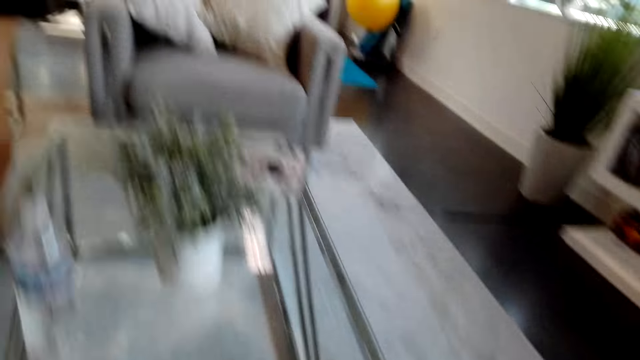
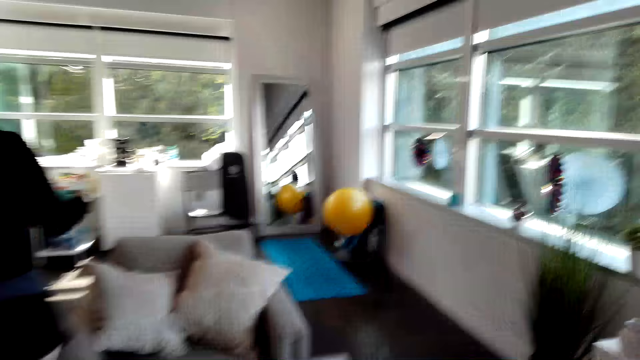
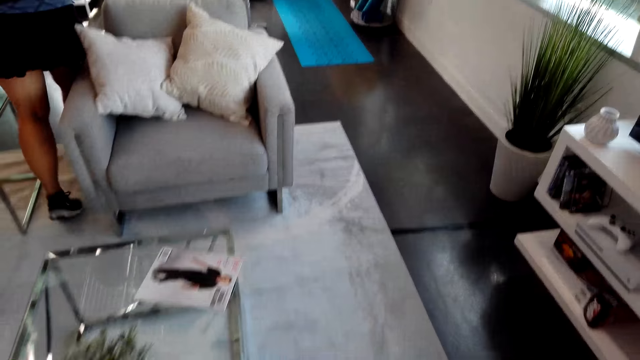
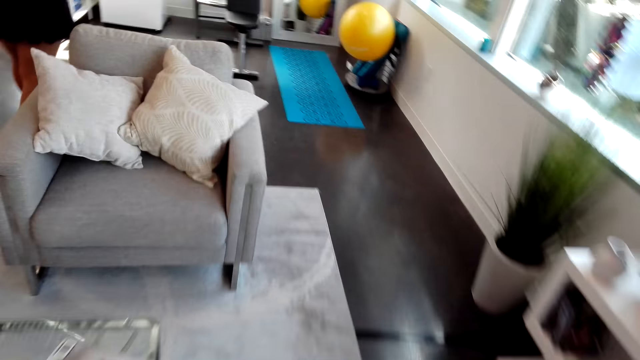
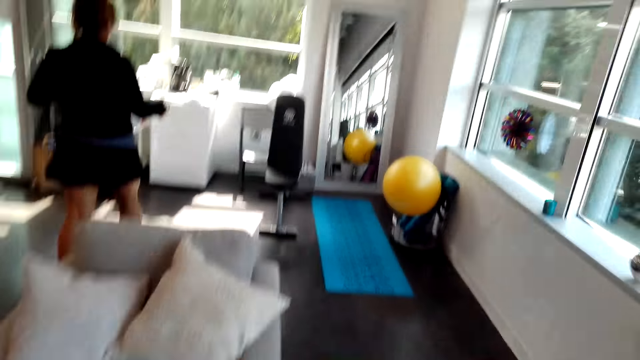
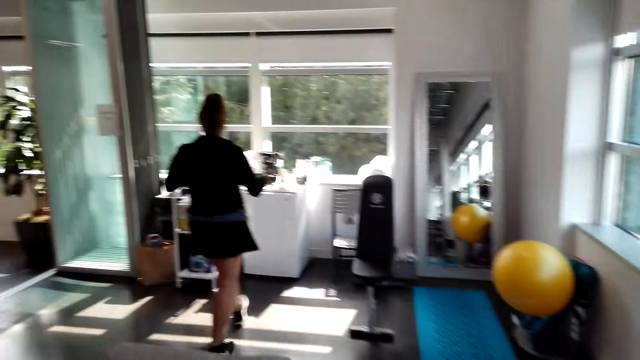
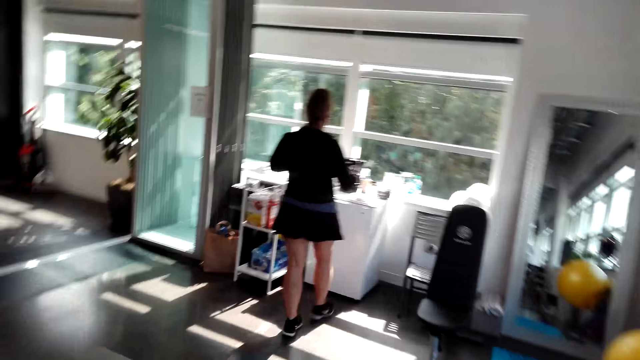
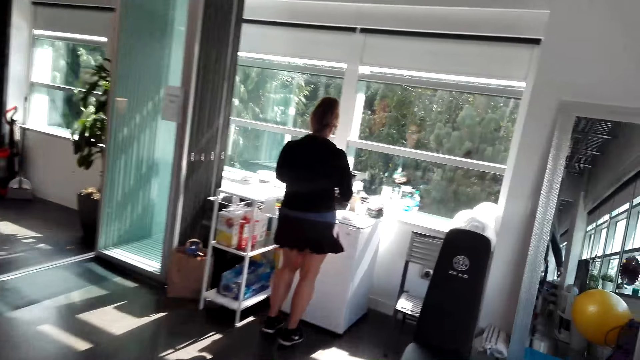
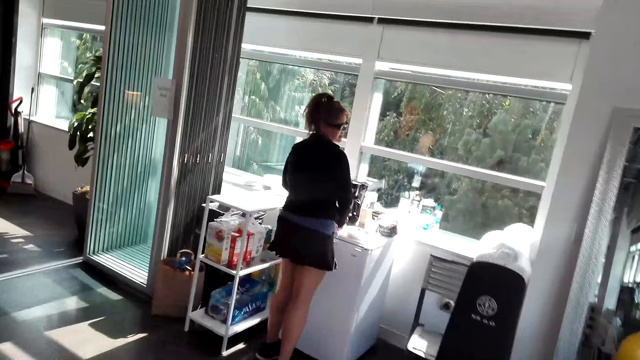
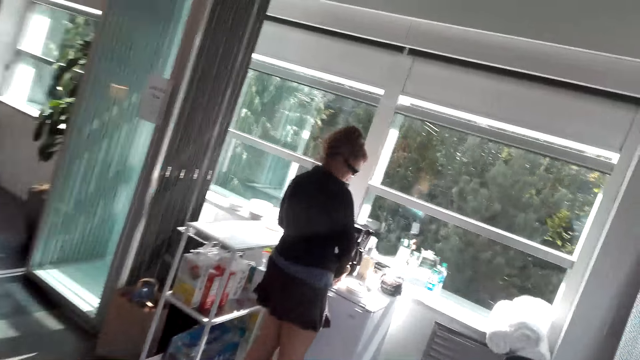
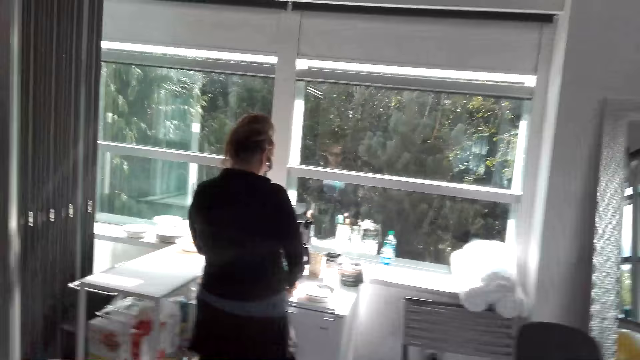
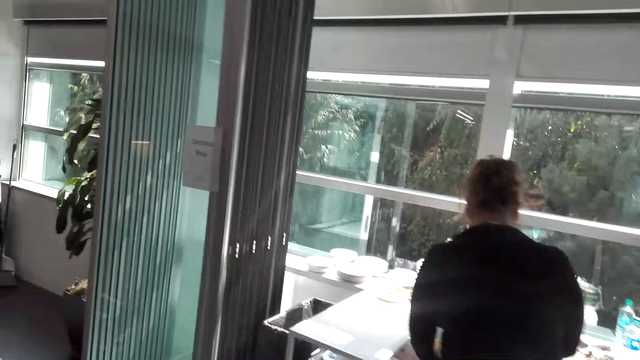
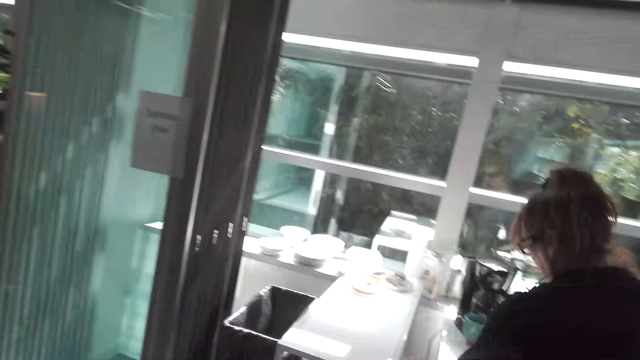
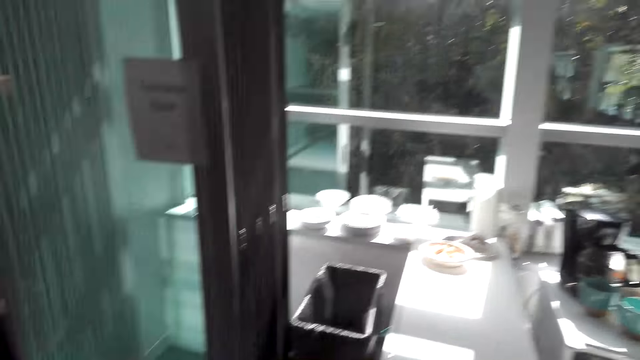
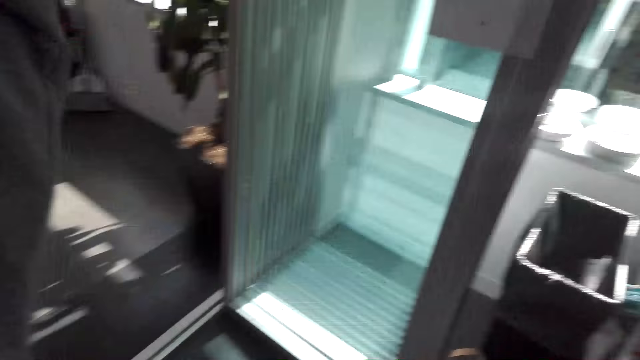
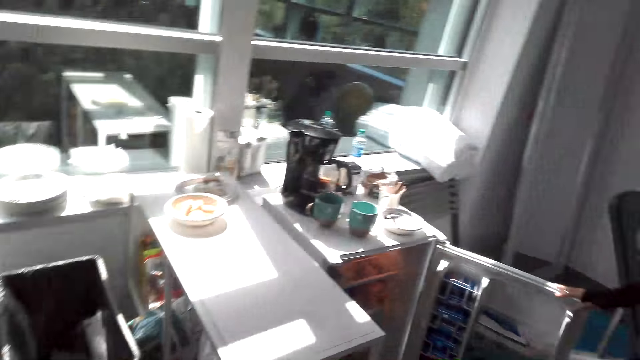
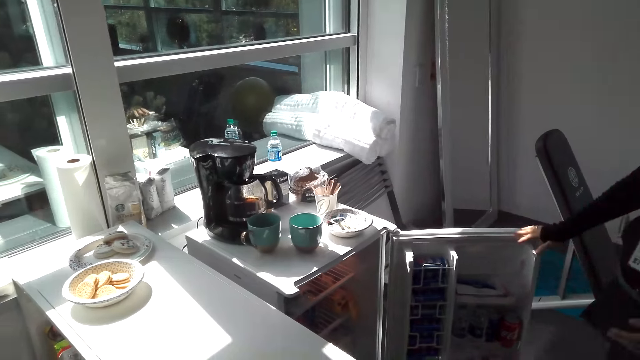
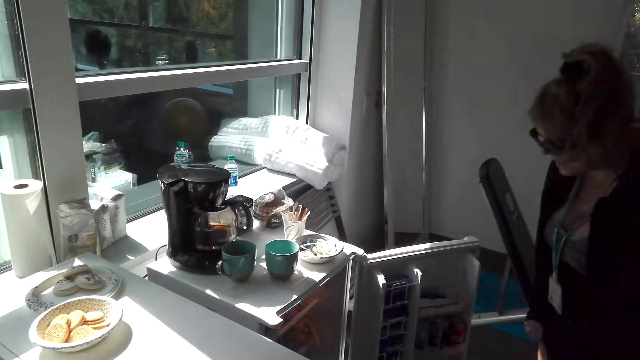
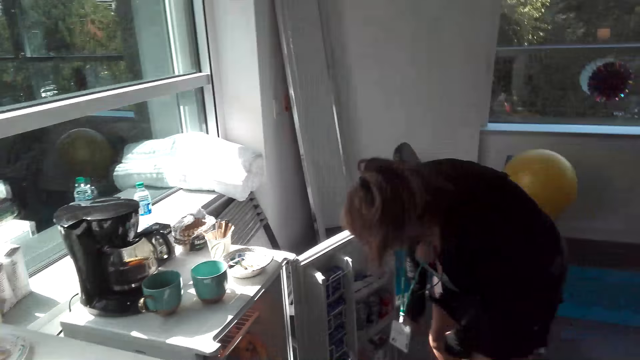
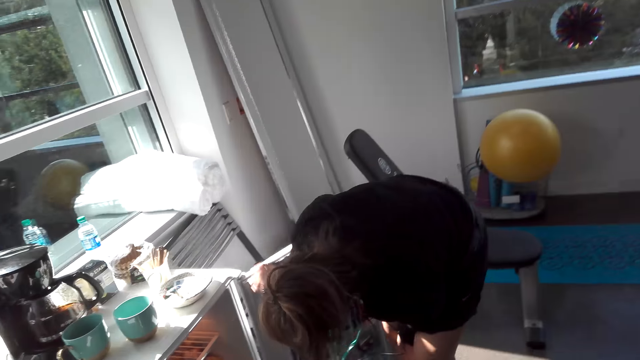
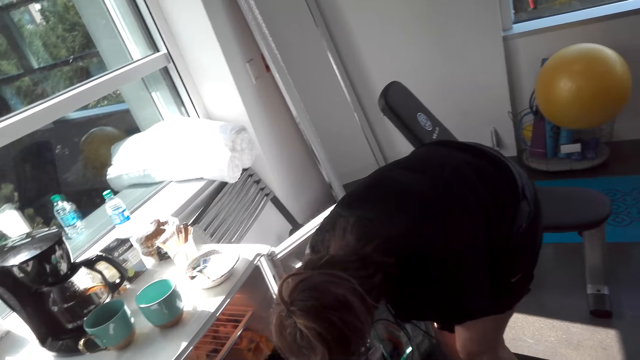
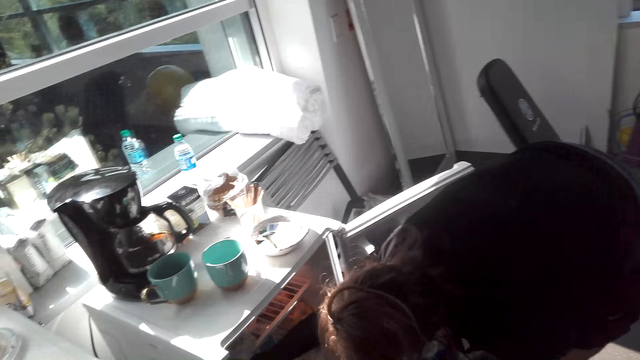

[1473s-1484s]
A woman carries the mugs or cups and walks. The woman puts the cups on the fridge top. The woman opens the fridge with the right hand.

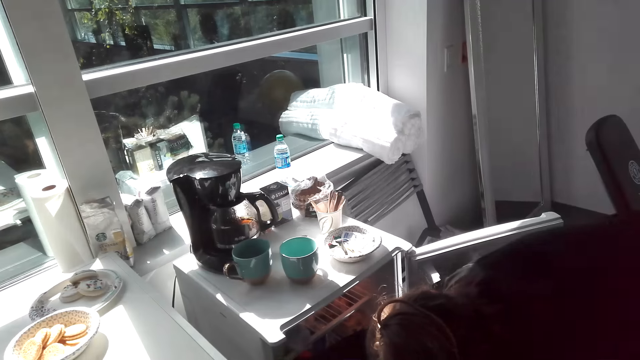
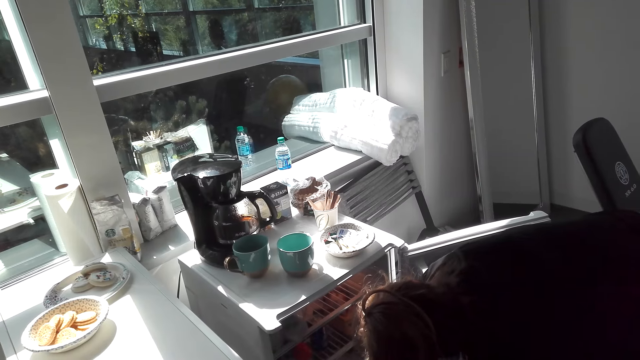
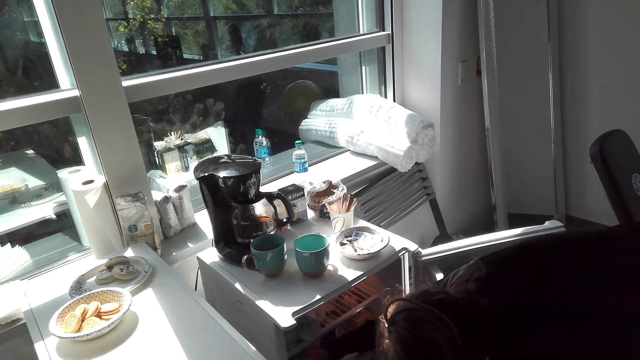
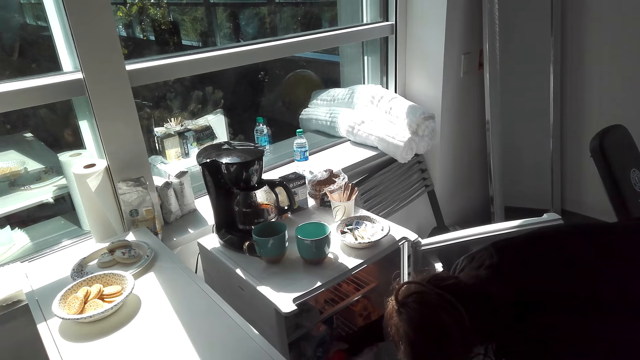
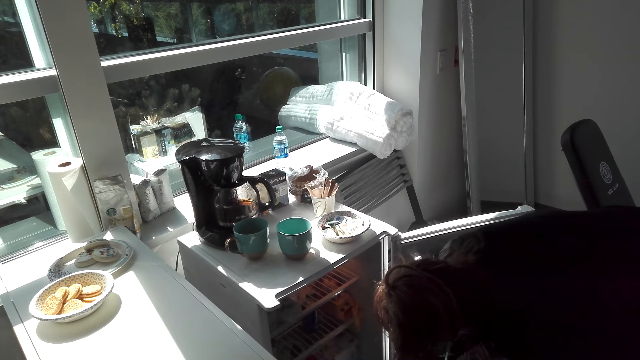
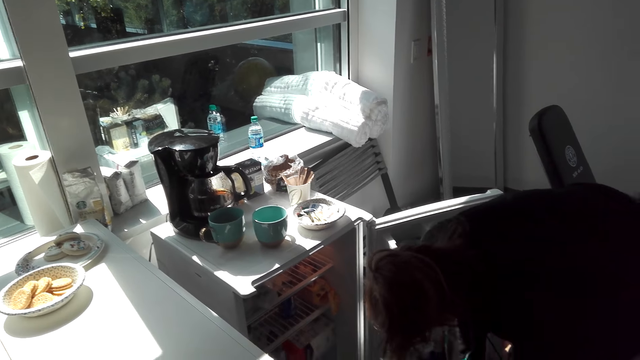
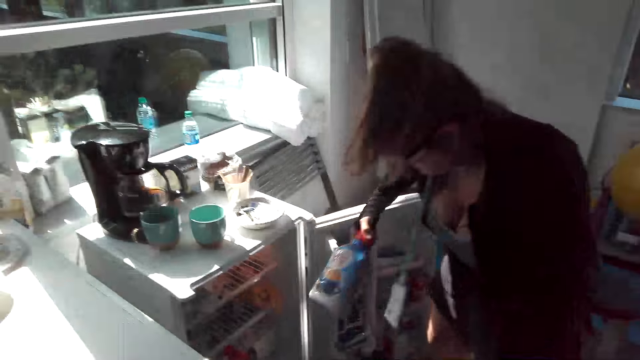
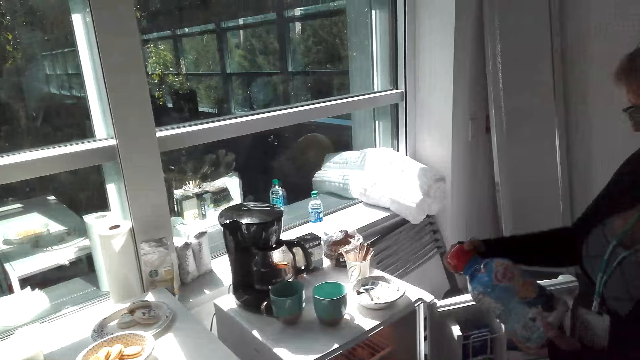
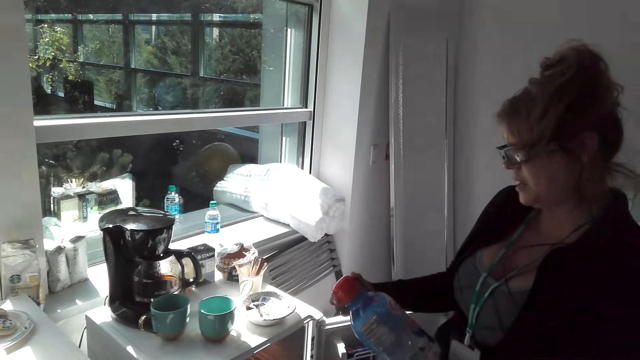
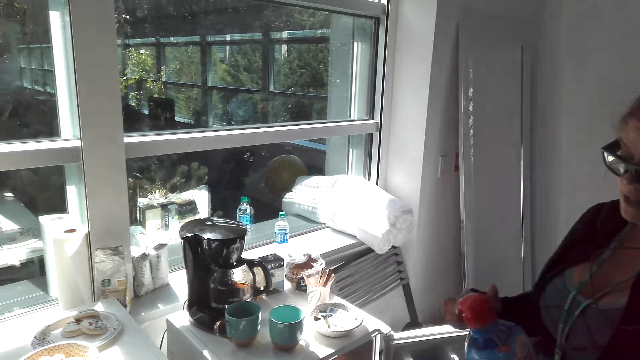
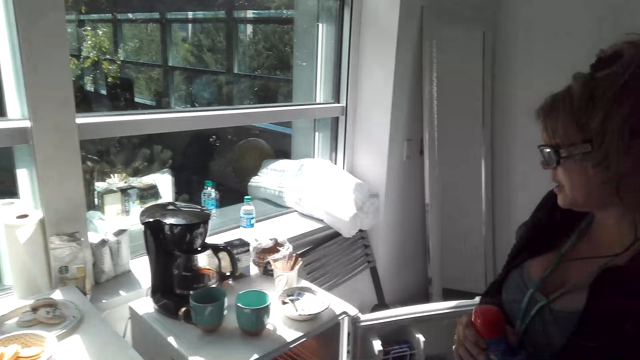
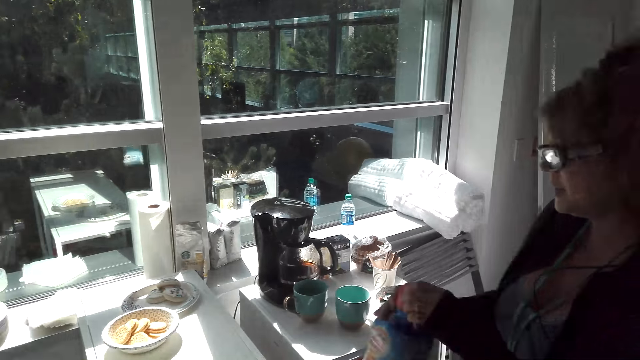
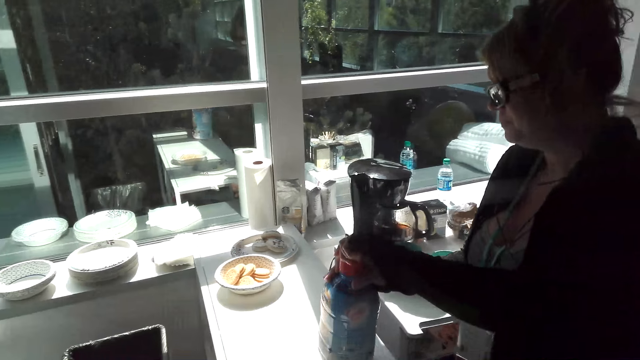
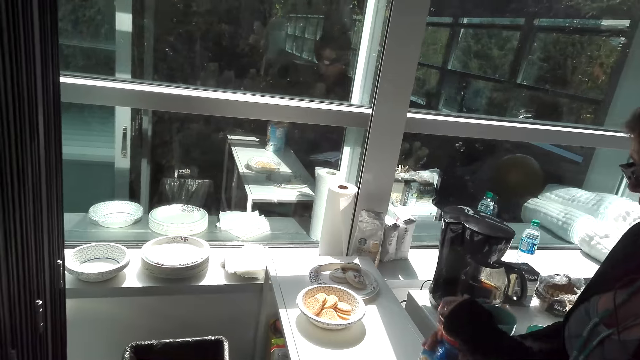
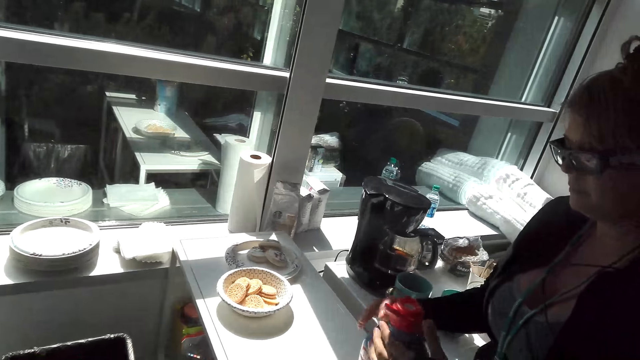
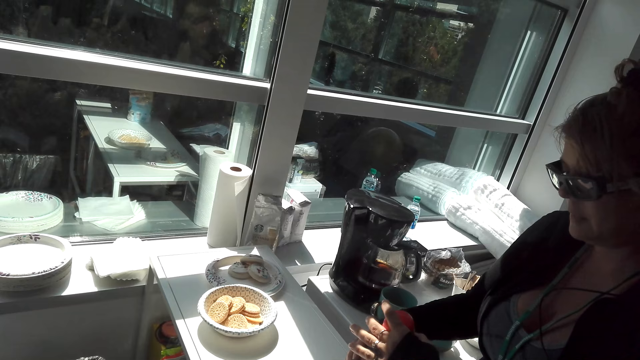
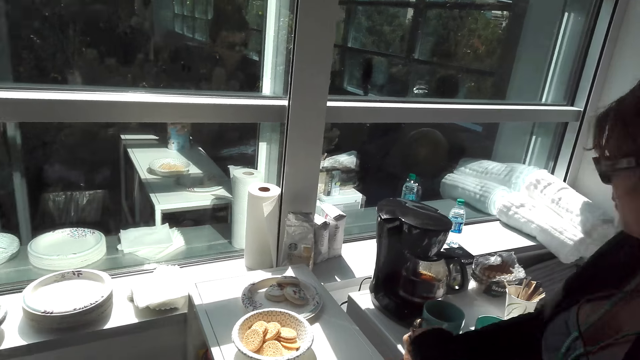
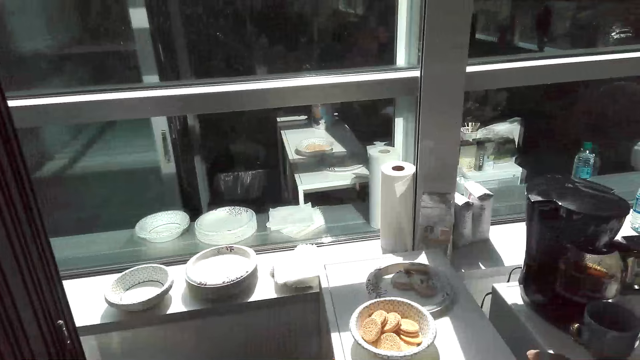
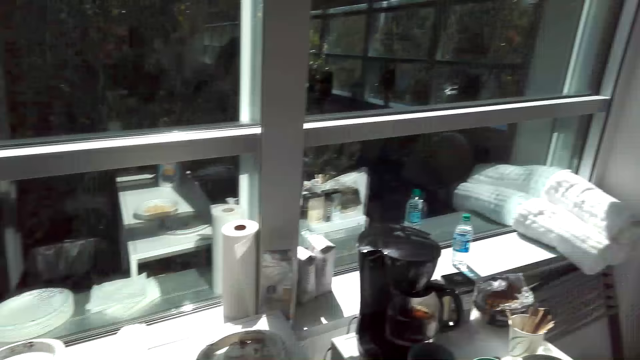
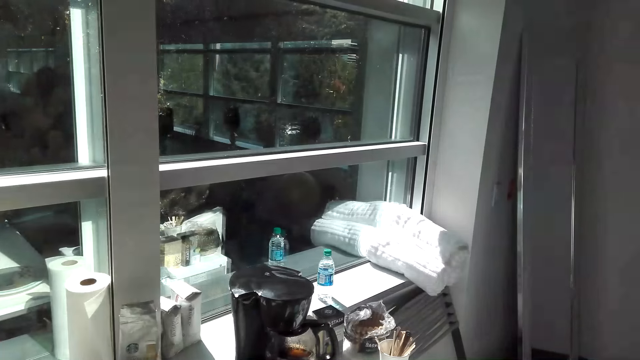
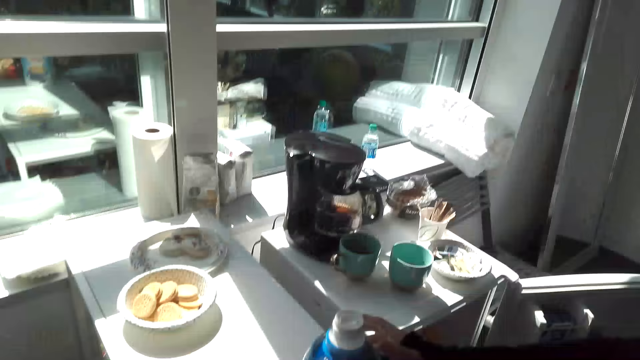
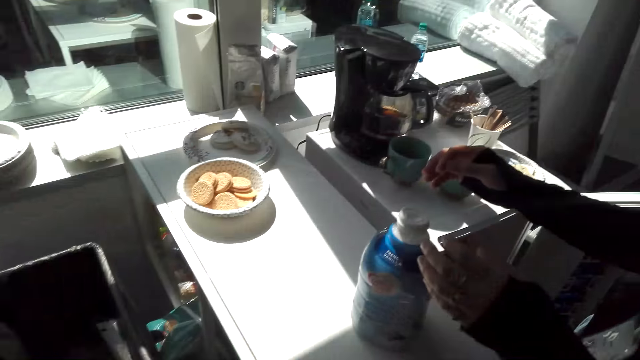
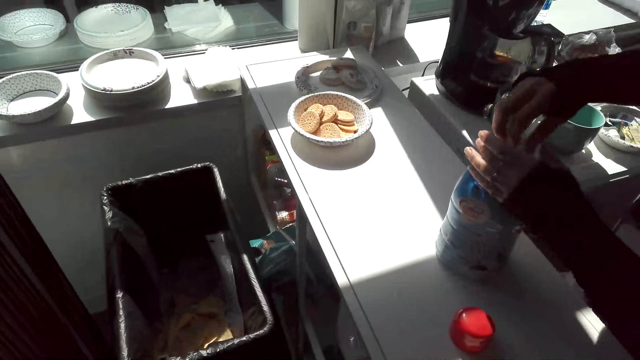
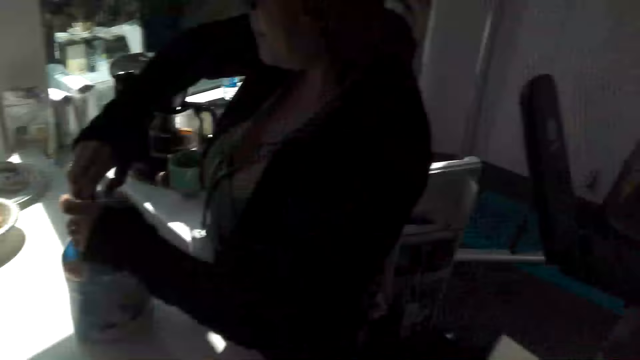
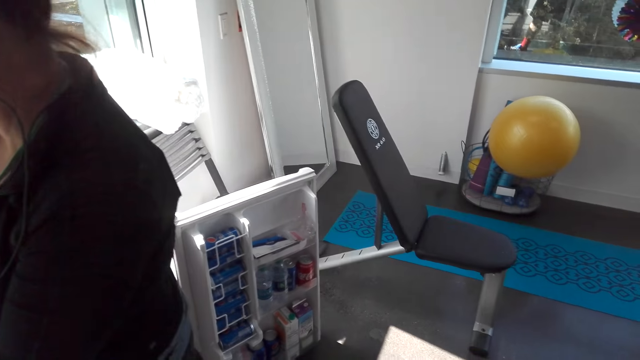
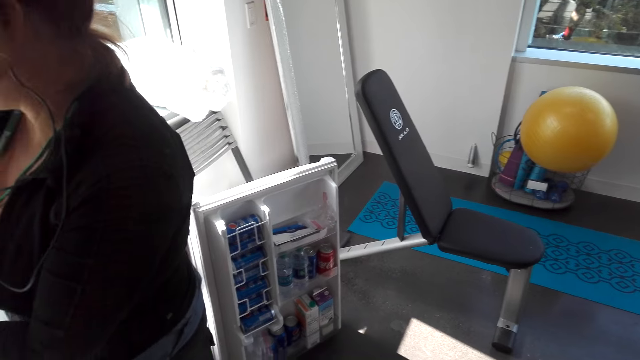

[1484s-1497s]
A woman bends. The woman picks up the bottle from the fridge. The woman holds the bottle, puts the bottle on the counter top and opens the bottle.
